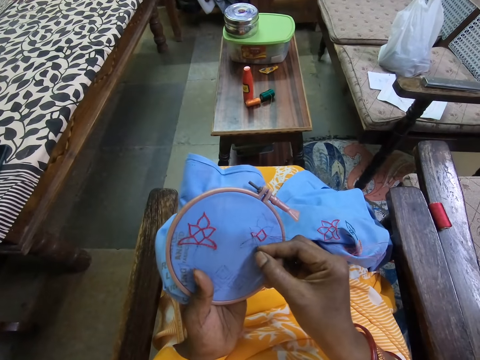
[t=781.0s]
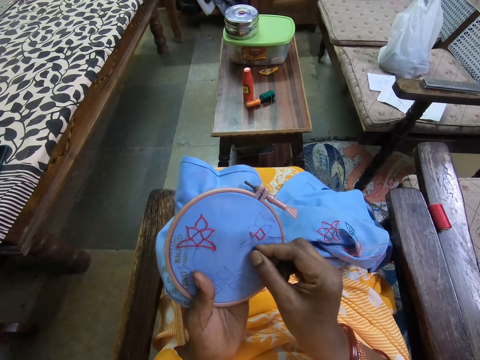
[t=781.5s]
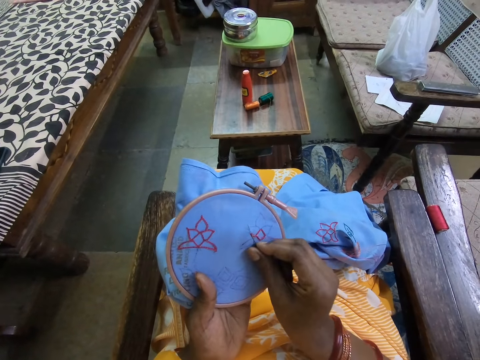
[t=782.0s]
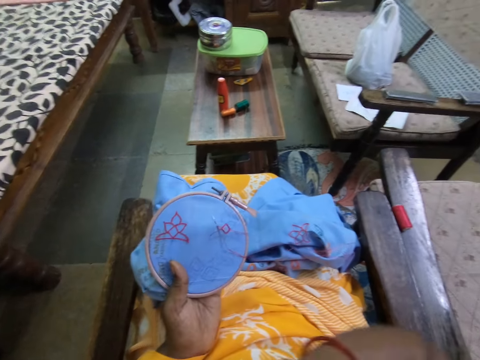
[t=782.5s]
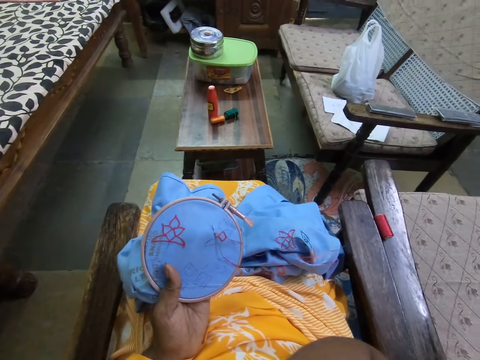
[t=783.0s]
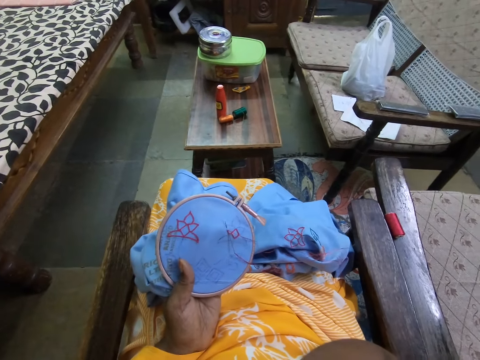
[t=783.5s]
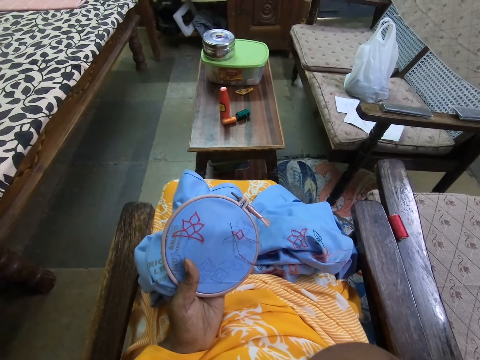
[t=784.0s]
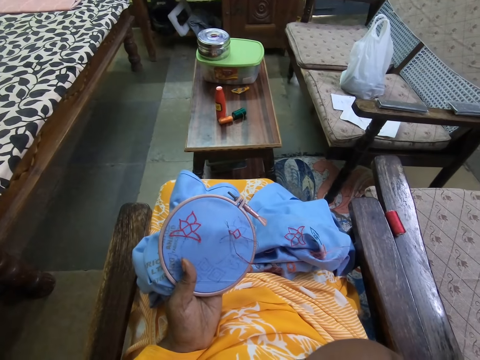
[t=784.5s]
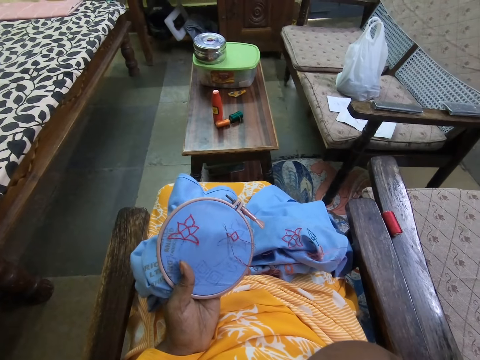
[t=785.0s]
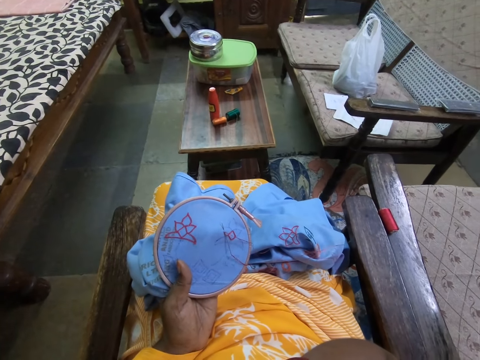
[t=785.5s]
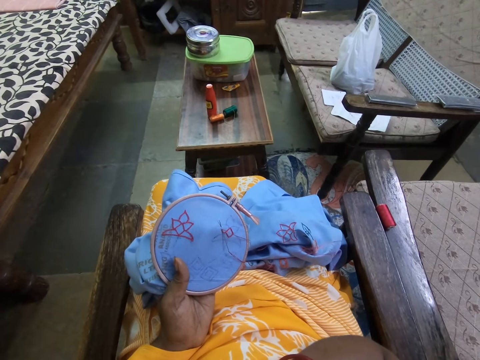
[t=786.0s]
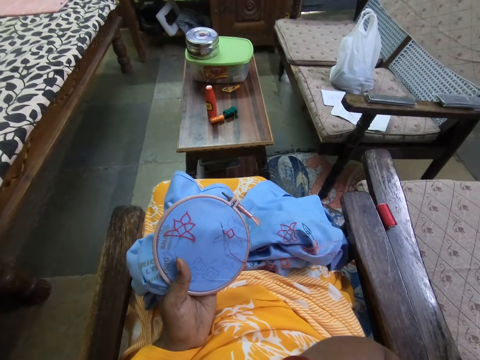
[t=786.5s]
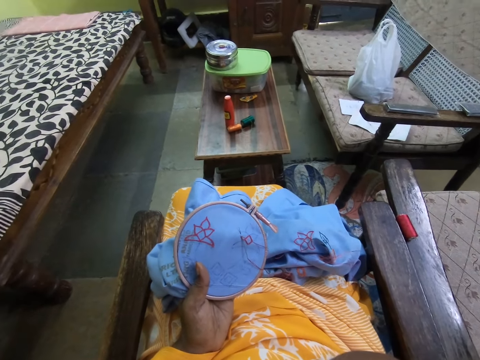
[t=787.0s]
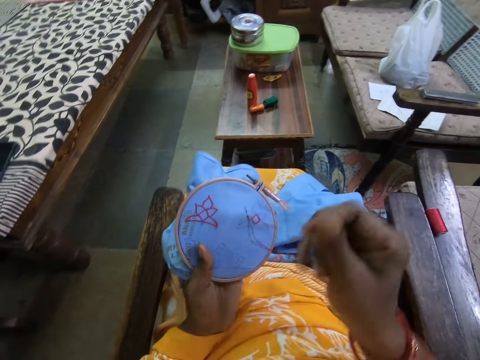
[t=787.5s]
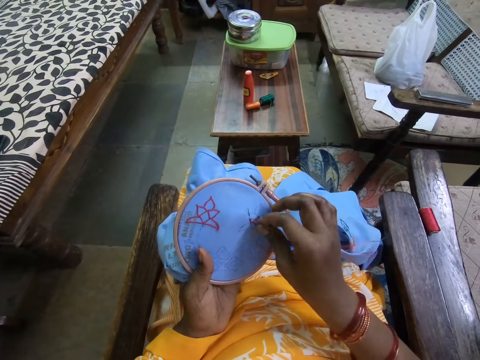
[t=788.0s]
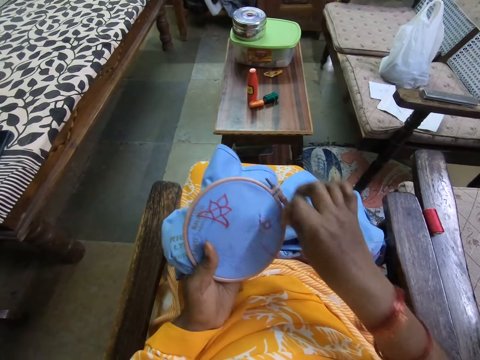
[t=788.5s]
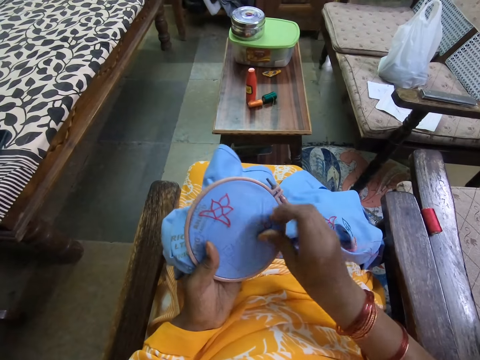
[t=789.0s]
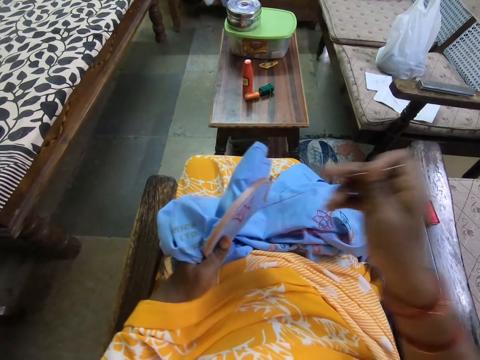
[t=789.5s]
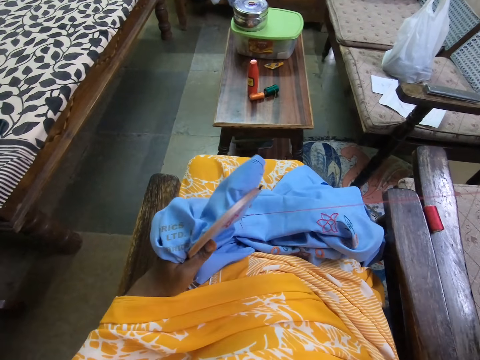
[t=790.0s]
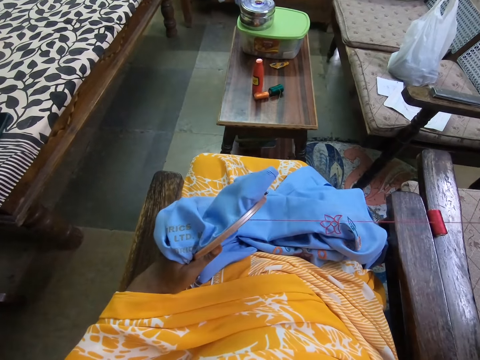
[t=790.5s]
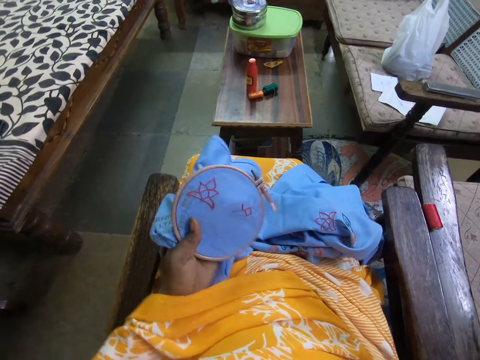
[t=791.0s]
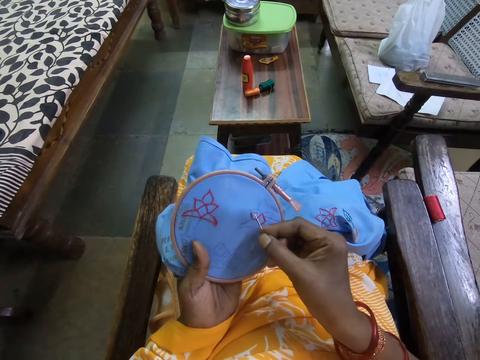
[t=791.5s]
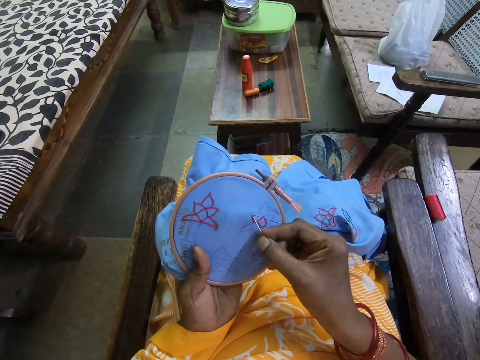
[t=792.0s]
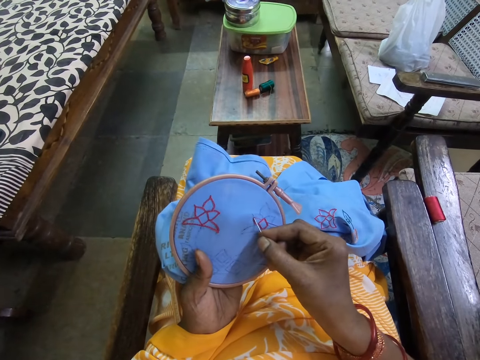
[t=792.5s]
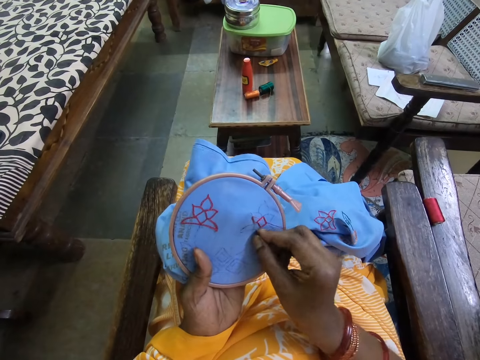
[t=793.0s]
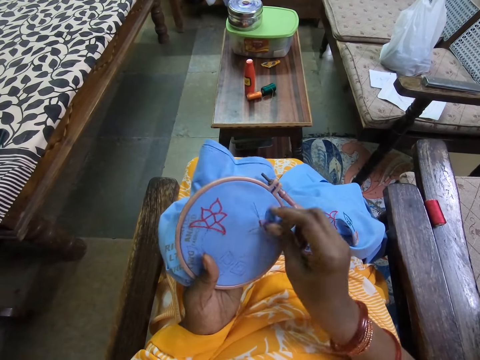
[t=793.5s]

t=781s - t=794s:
The camera wearer touches her face with her right hand. She embroiders on the fabric in the hoop in her left hand with the needle and the thread in her right hand.

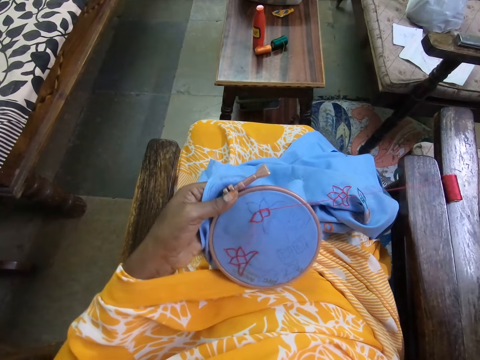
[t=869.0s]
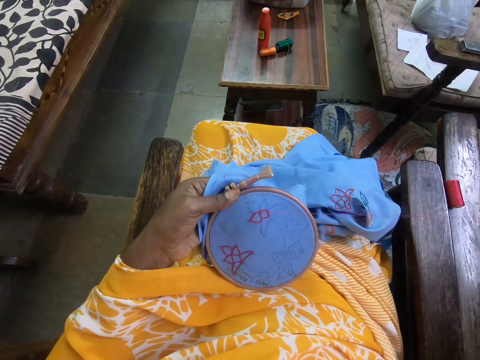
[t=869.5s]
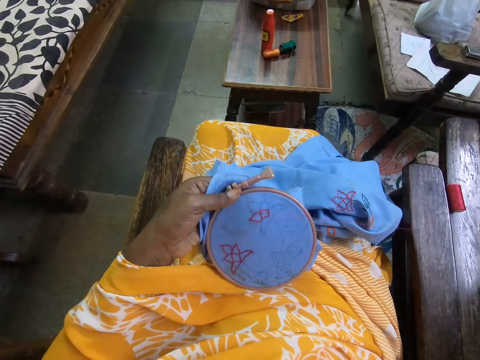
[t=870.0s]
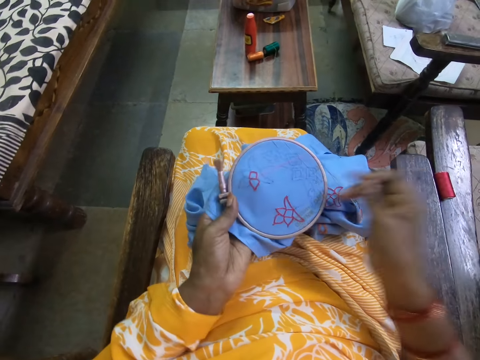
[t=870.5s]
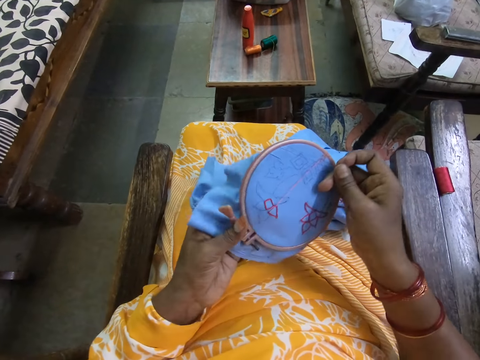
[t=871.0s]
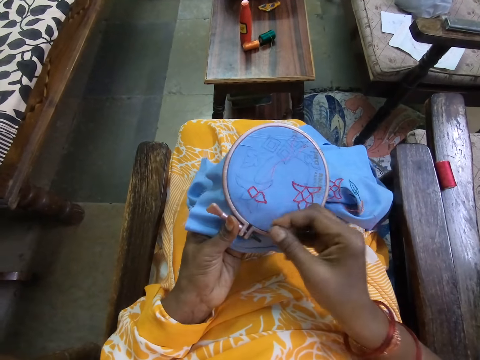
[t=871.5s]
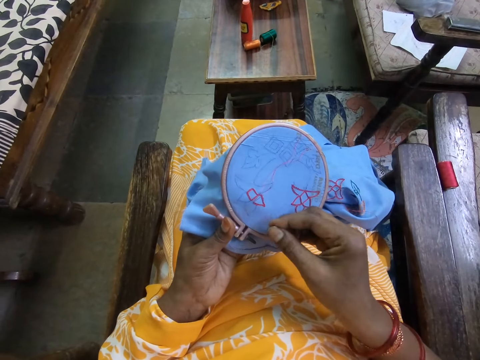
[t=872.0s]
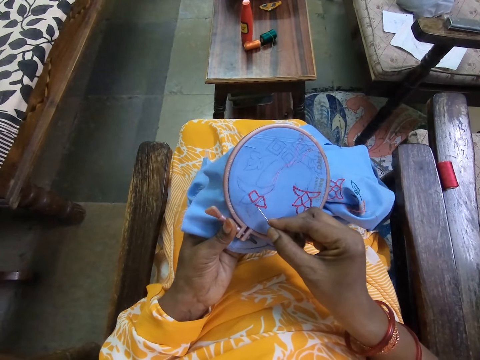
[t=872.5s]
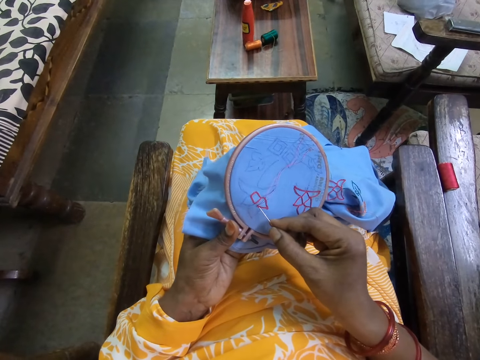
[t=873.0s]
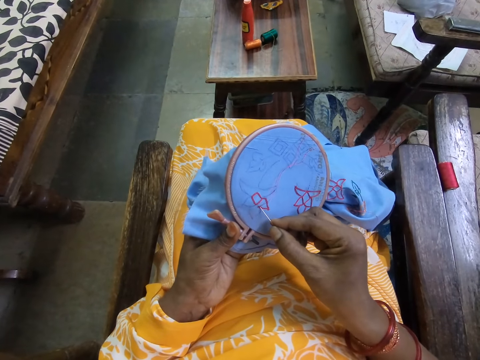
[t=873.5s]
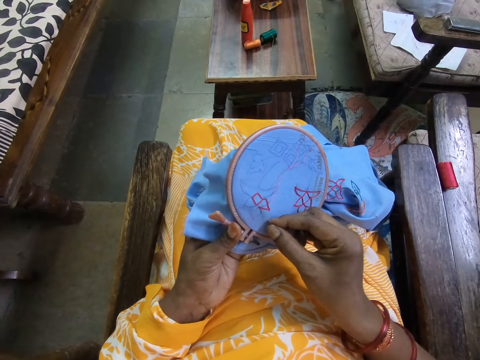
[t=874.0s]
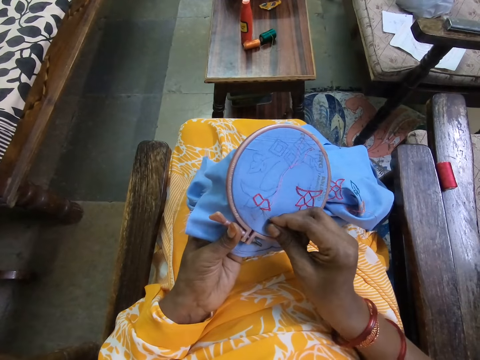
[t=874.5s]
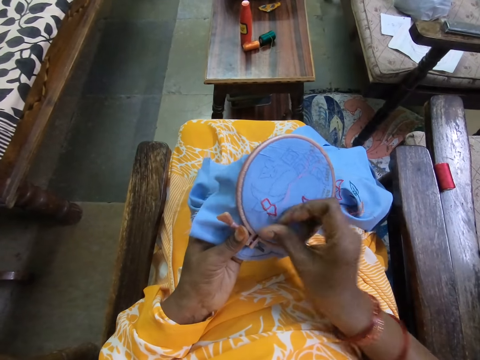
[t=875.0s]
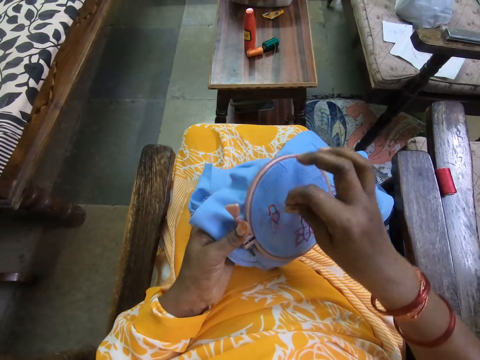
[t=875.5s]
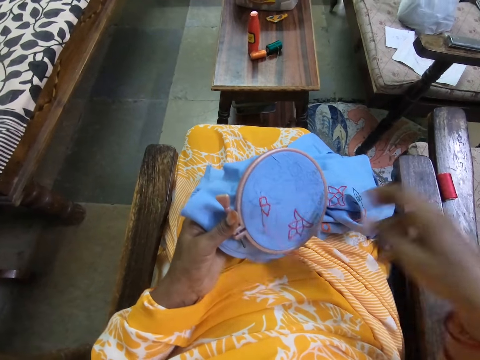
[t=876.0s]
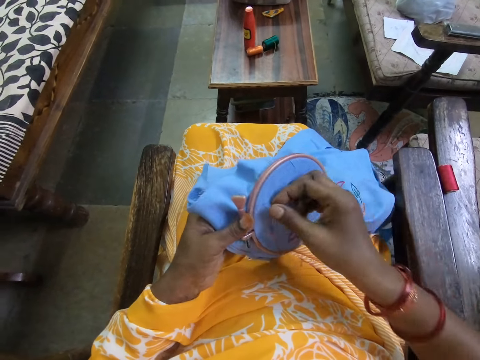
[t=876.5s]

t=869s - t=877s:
The camera wearer adjusts the embroidery ring with her right hand. She embroiders the fabric in her left hand with the needle and thread in her right hand.

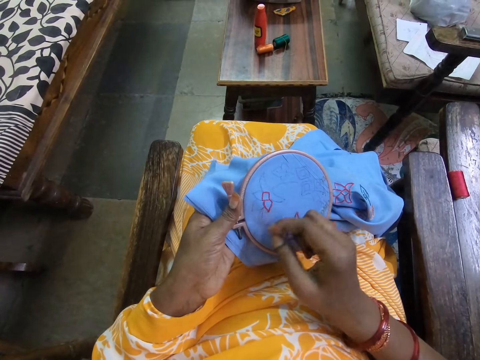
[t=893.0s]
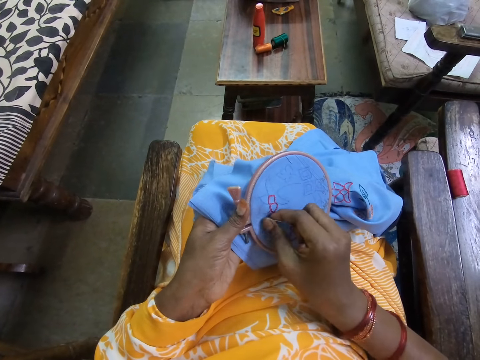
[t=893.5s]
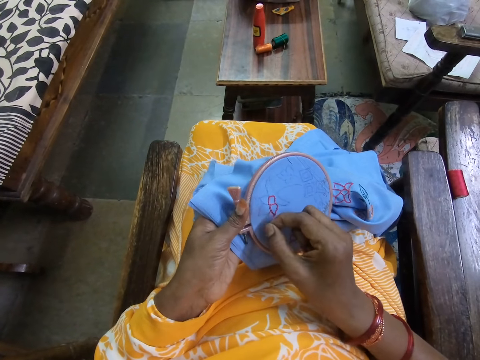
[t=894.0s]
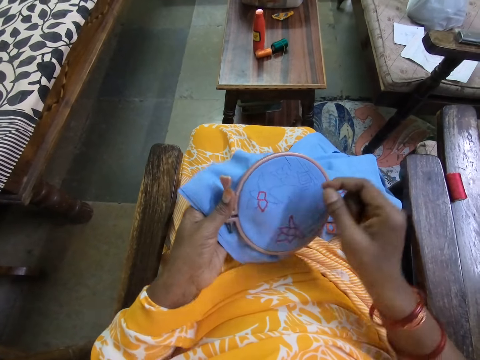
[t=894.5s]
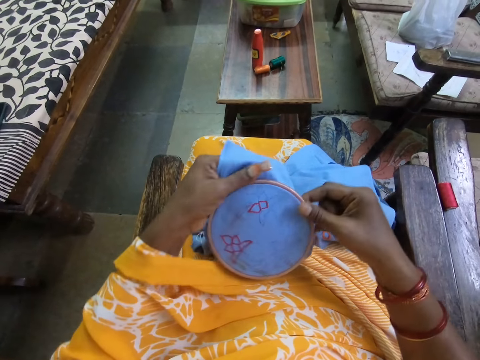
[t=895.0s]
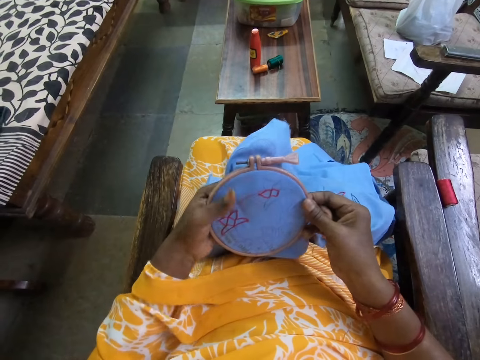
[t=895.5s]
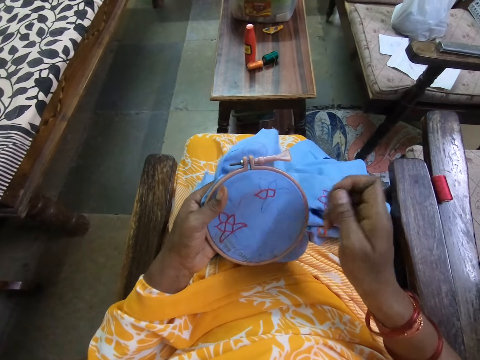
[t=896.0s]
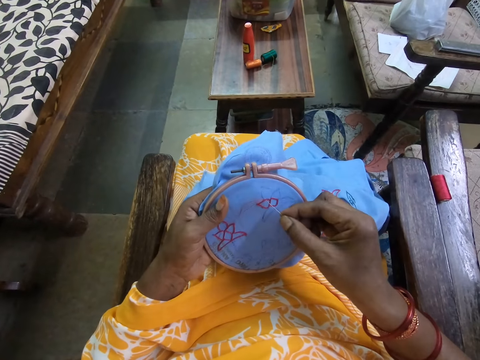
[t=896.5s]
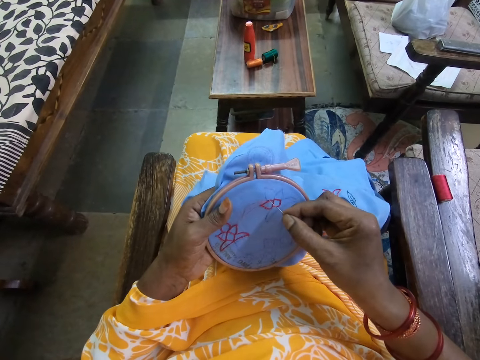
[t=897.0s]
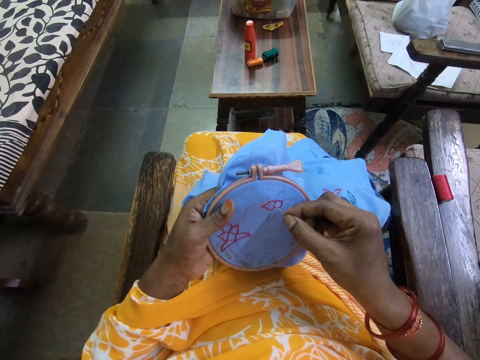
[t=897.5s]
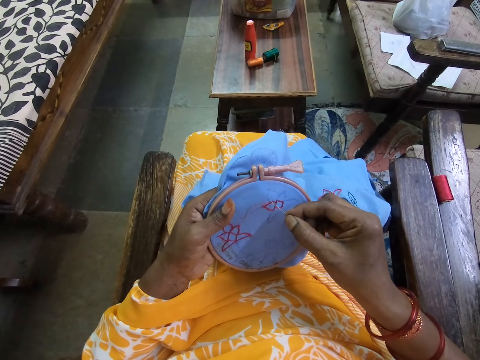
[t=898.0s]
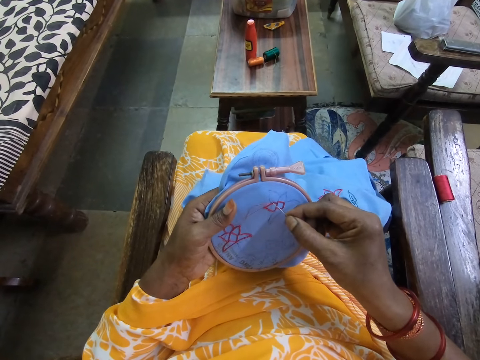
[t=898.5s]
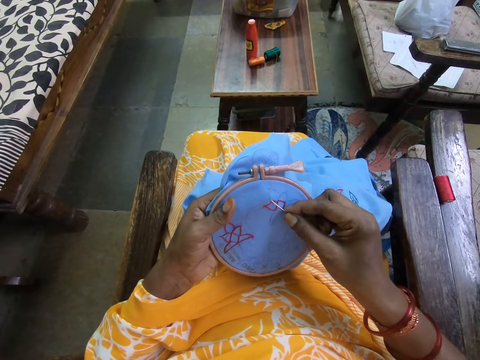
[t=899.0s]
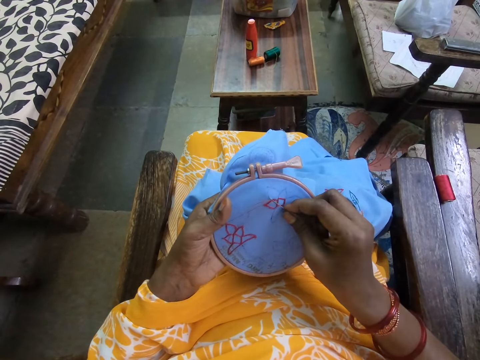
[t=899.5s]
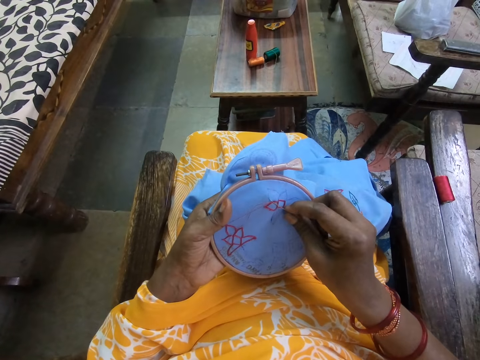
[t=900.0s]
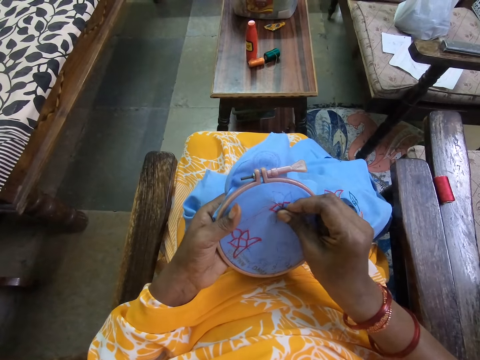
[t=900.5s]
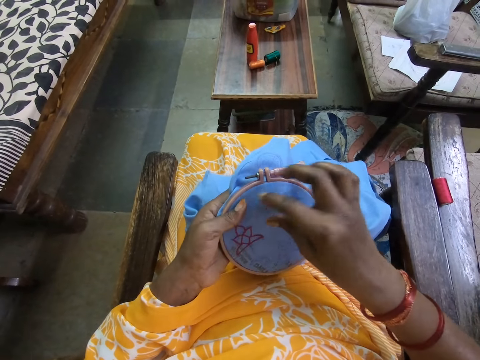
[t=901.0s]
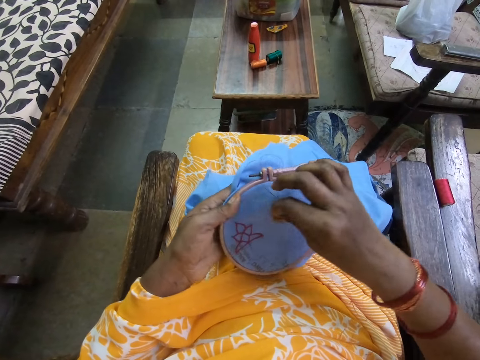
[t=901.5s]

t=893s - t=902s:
The camera wearer adjusts the embroidery ring with her left hand. She holds the embroidery ring with her right hand. She embroiders the fabric in her left hand with the needle and thread in her right hand.
